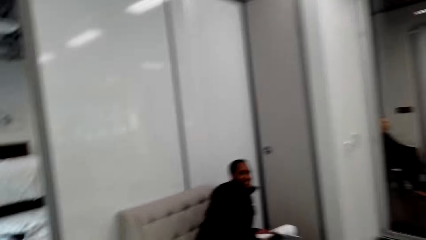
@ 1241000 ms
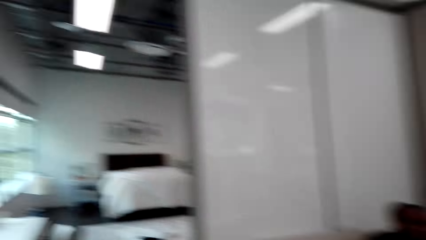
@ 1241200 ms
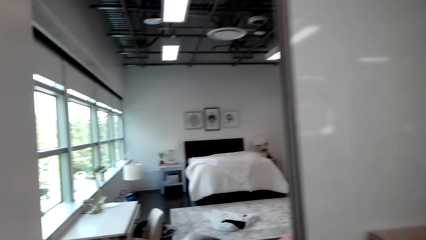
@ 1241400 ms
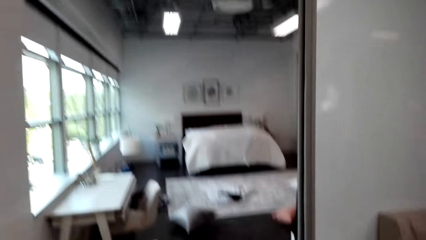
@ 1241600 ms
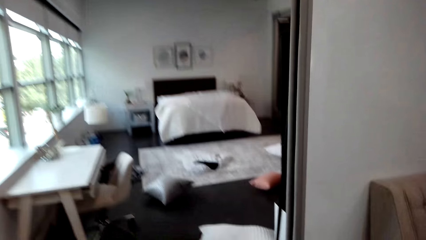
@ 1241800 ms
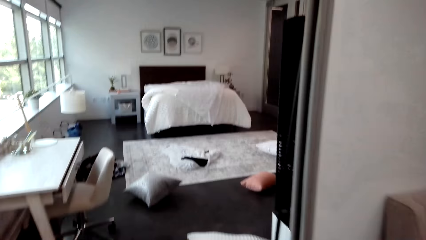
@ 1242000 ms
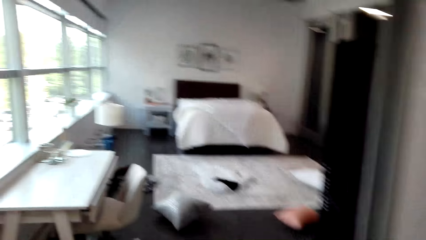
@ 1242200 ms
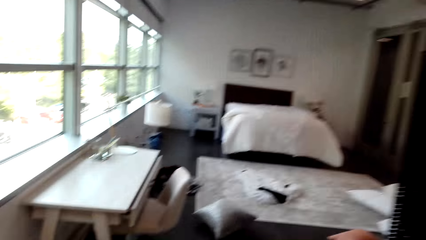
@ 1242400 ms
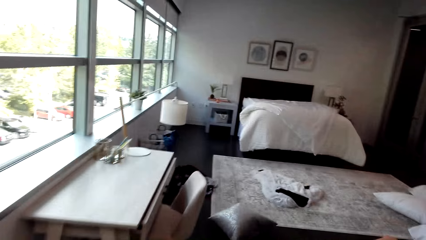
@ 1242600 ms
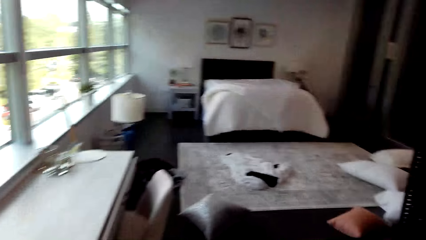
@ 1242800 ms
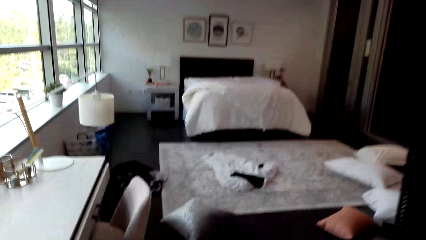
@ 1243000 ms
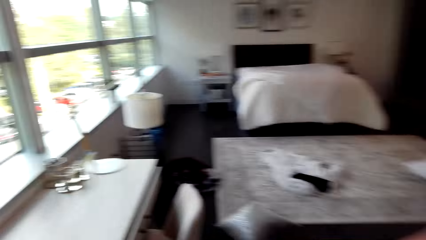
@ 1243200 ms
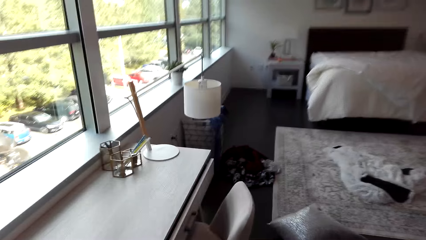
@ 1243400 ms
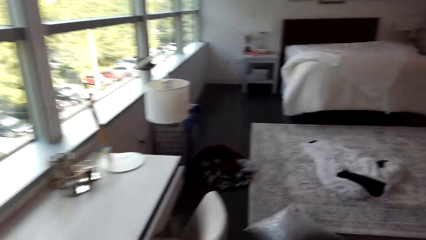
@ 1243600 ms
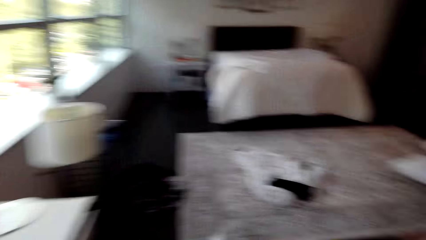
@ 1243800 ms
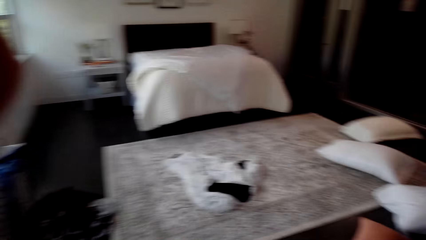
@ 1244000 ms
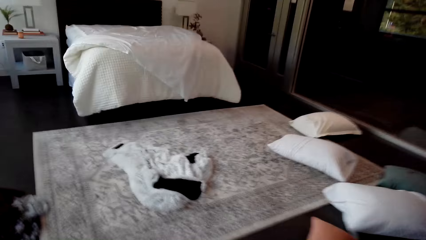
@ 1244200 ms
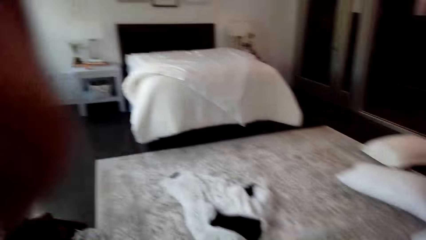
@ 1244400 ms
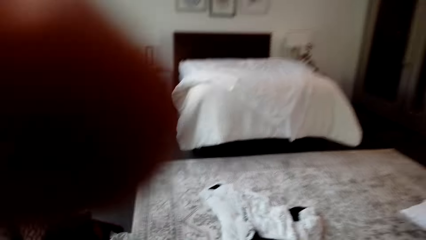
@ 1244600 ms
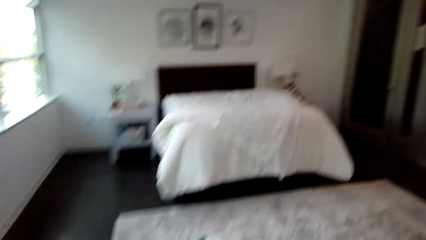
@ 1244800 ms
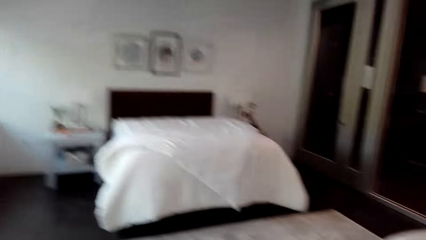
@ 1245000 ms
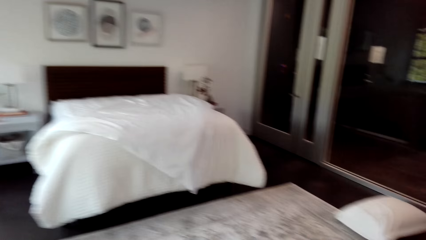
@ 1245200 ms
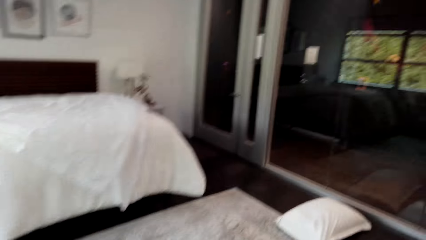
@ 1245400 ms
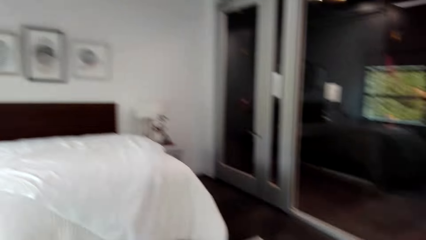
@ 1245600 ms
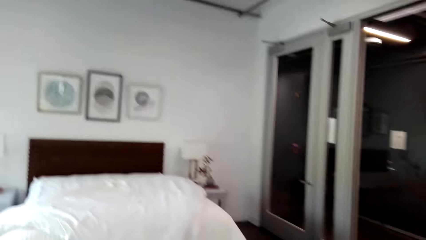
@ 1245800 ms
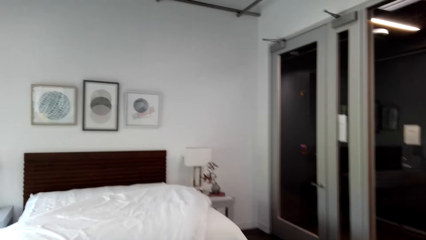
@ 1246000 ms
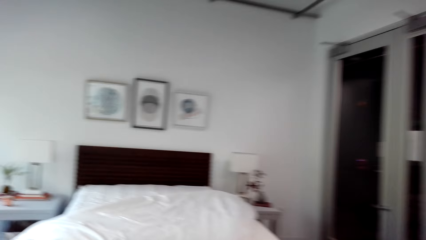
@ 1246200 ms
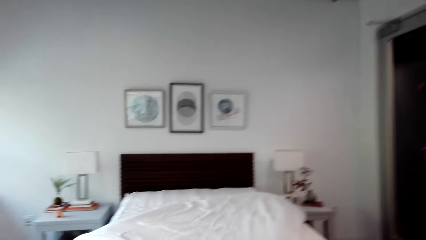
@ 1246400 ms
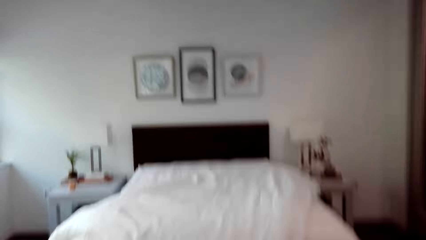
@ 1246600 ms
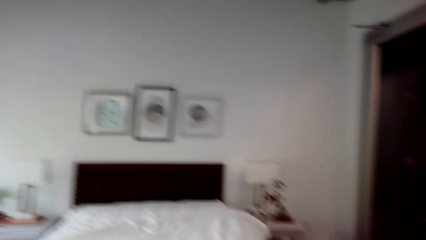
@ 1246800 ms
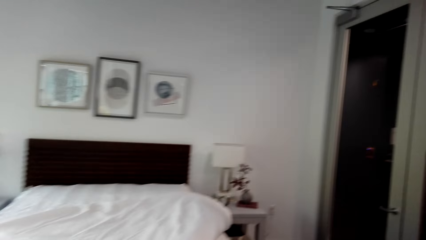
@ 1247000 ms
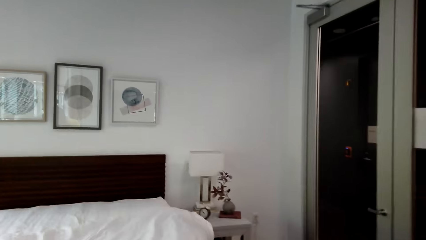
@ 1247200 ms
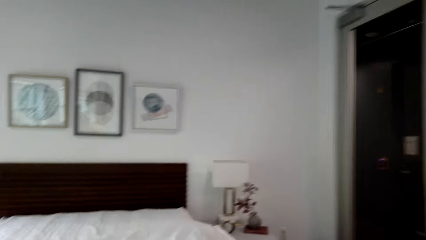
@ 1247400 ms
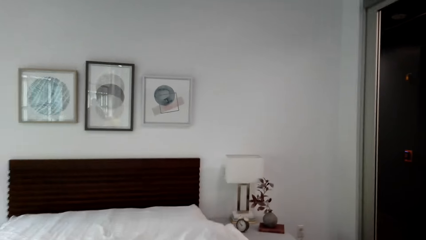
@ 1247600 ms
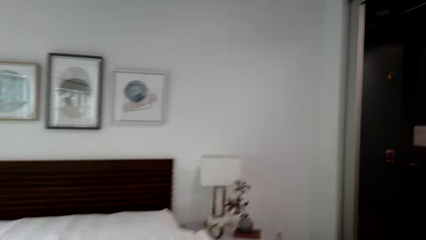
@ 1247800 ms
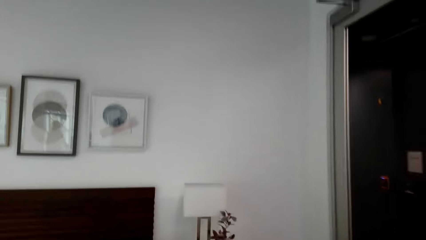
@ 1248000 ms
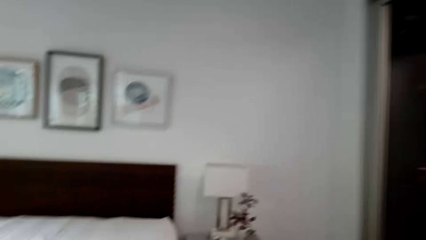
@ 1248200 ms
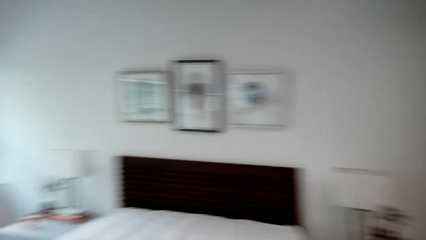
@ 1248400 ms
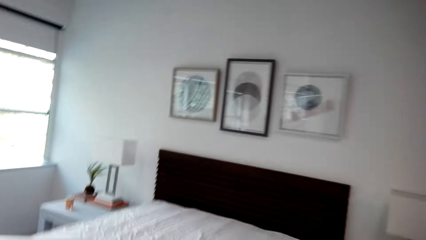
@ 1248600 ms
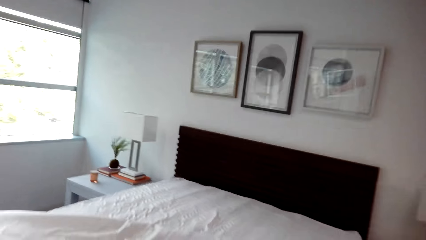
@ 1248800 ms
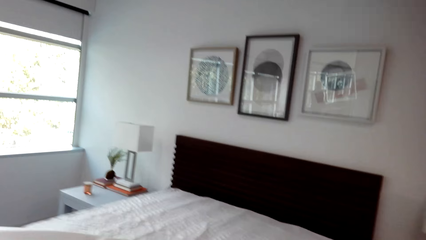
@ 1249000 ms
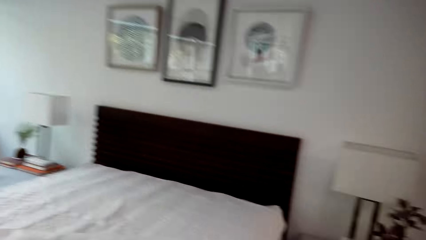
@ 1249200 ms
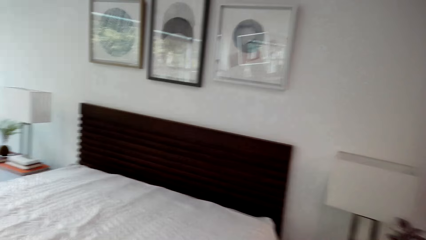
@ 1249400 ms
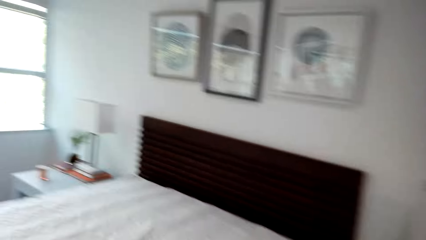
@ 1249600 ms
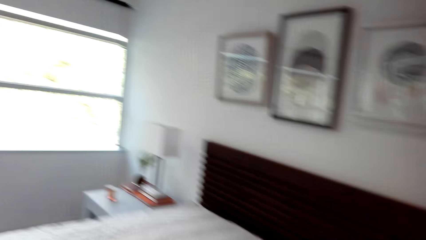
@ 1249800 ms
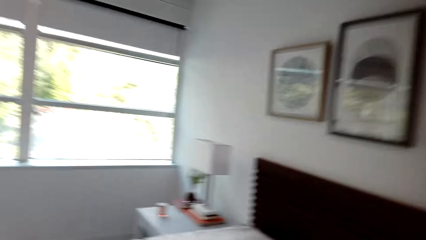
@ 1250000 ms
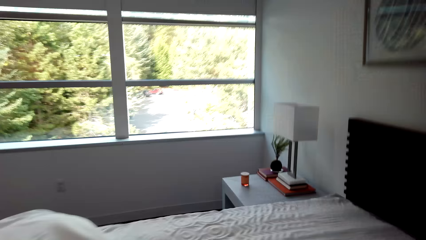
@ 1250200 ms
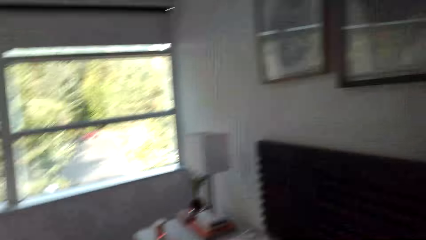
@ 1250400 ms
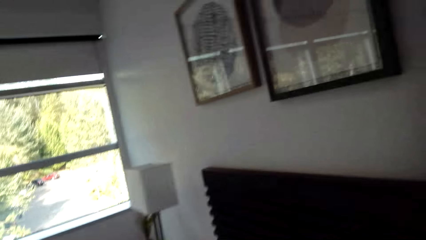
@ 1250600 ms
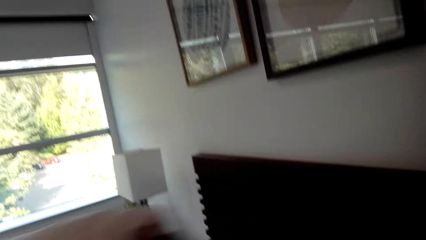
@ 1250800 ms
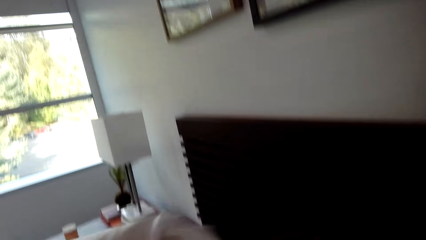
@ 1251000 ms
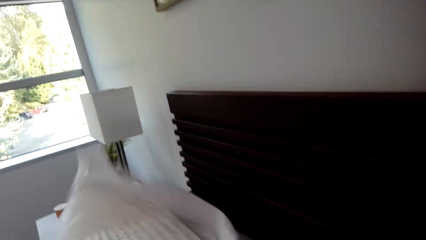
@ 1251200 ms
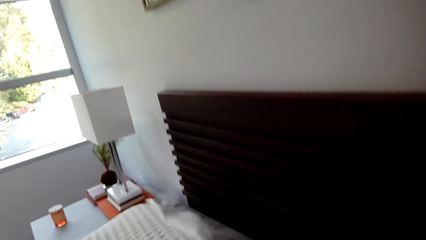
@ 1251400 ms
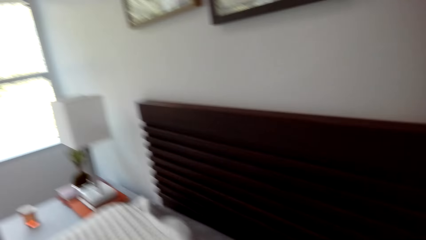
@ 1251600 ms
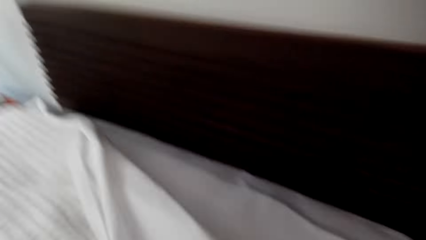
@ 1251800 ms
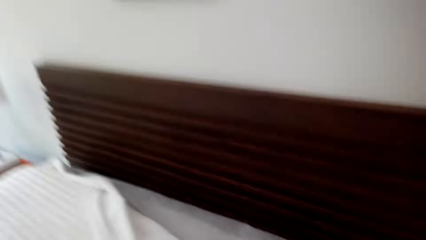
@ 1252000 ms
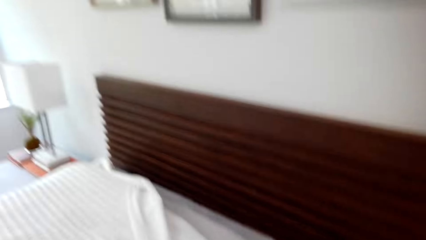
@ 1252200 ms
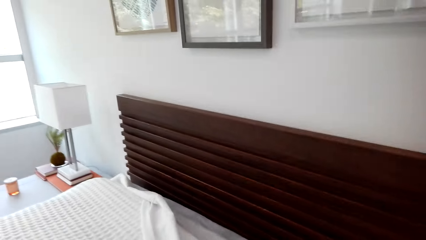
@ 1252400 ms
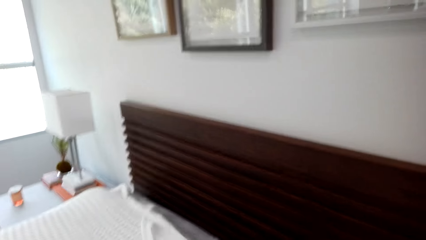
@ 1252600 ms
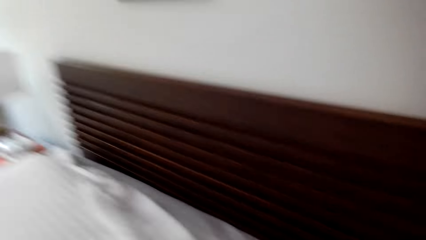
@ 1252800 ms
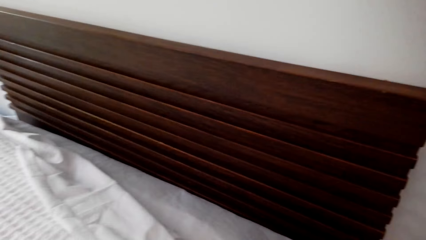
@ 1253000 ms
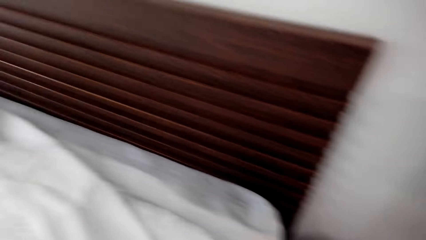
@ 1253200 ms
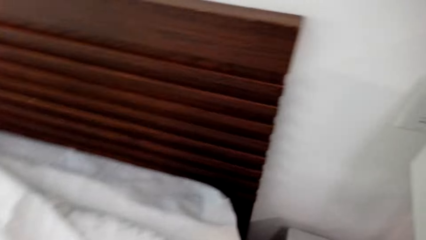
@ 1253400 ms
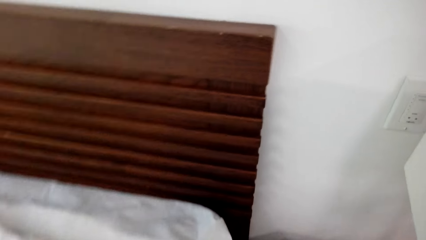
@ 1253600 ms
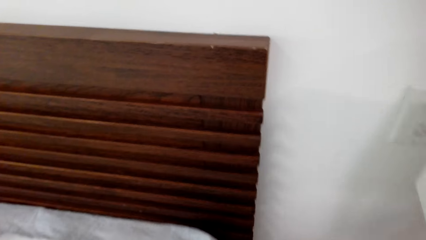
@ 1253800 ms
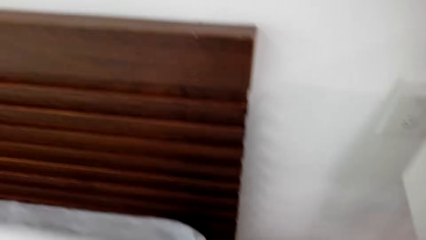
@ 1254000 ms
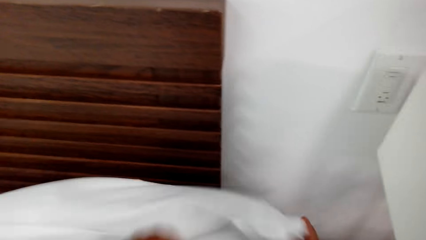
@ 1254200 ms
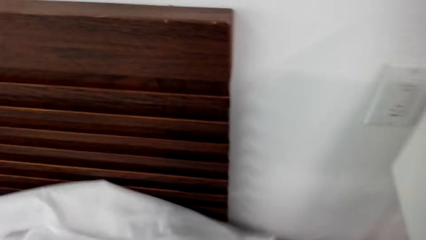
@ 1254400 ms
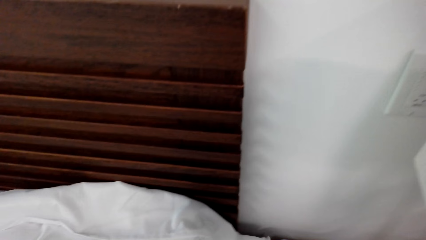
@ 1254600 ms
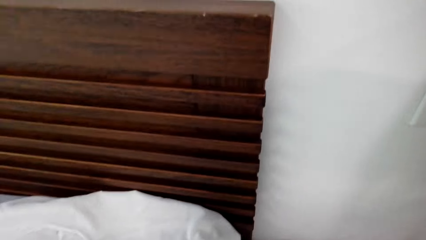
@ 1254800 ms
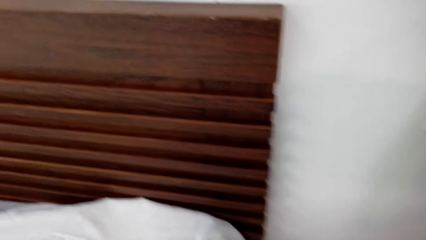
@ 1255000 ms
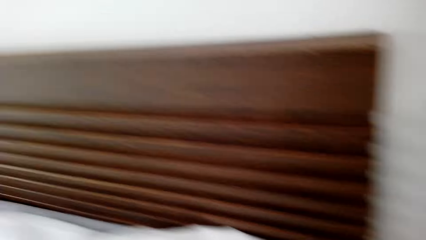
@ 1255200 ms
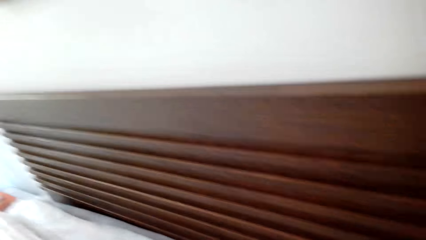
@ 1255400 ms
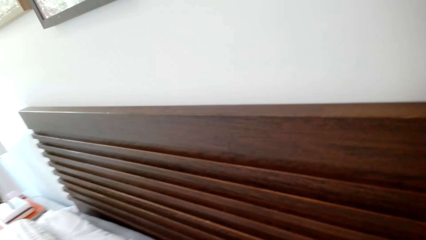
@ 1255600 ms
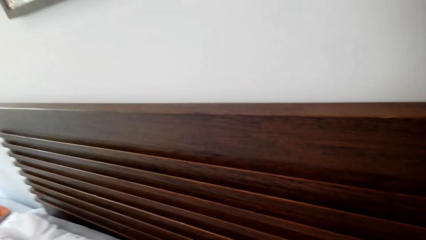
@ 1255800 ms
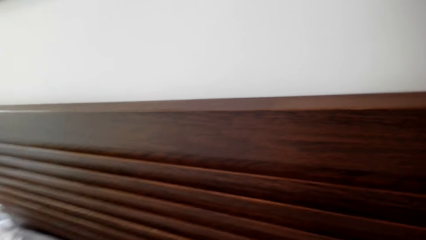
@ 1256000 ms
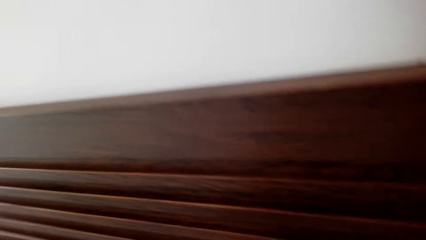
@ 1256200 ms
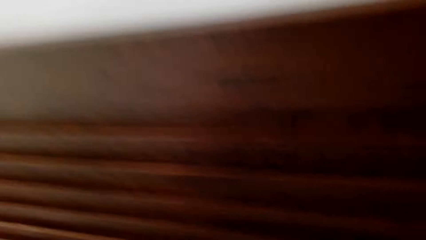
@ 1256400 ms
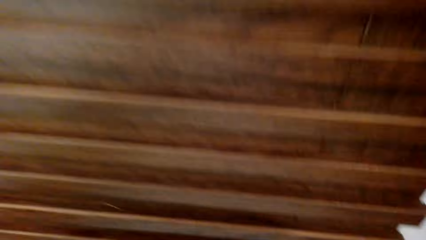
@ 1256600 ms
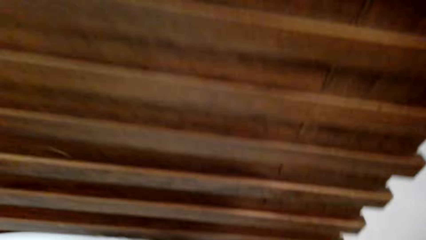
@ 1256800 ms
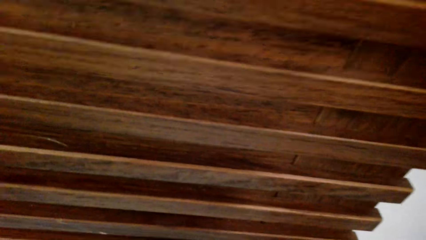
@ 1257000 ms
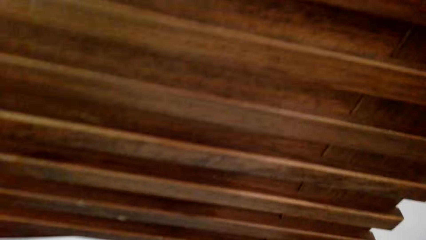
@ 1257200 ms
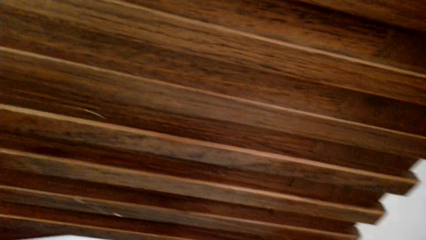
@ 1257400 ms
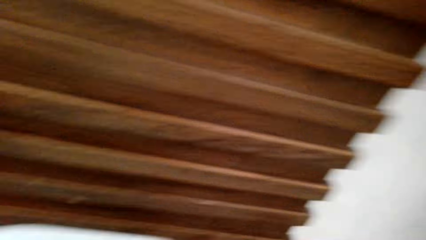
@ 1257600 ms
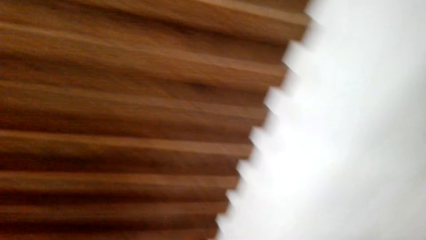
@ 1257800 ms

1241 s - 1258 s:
The camera wearer walks towards the sleeping area. They raise a hand and move around. They spread the bed.
